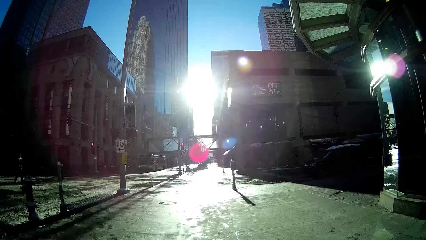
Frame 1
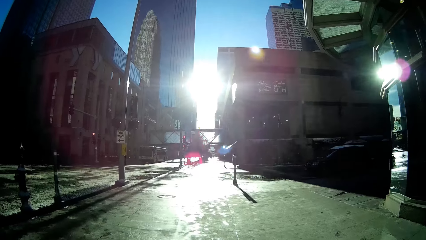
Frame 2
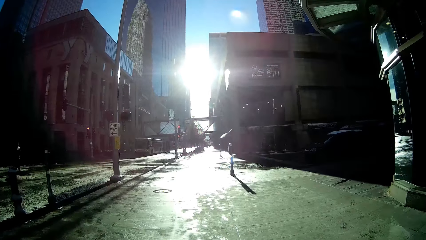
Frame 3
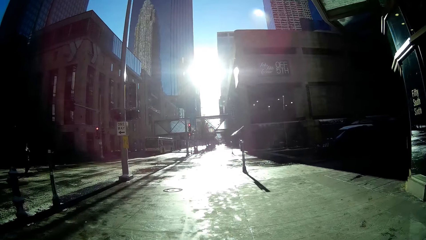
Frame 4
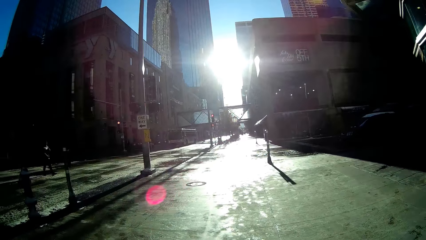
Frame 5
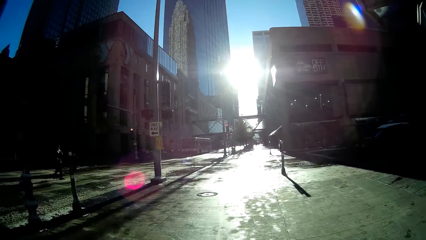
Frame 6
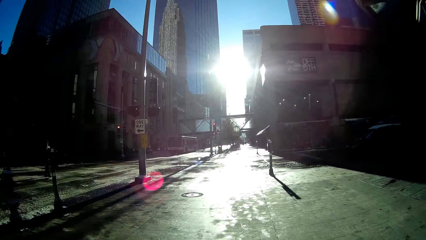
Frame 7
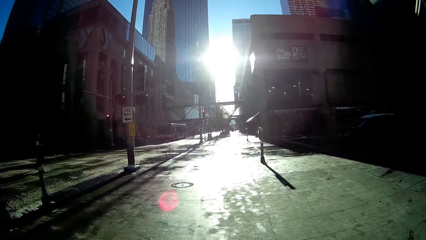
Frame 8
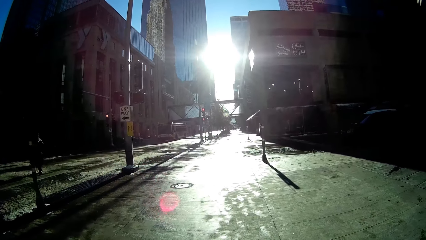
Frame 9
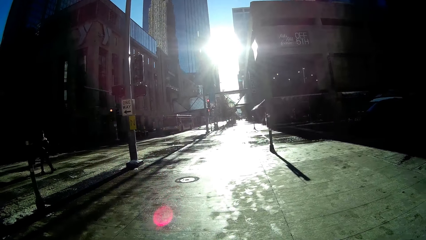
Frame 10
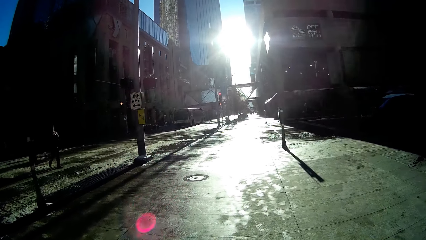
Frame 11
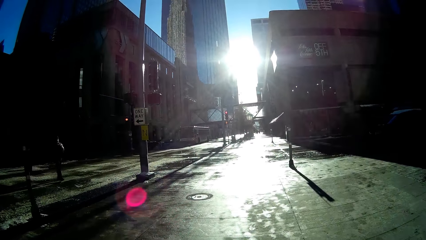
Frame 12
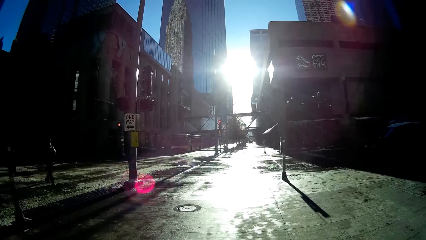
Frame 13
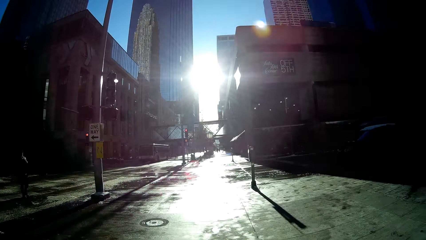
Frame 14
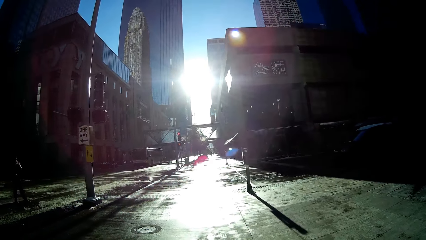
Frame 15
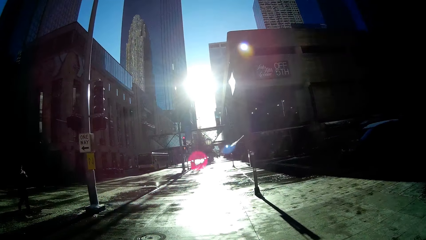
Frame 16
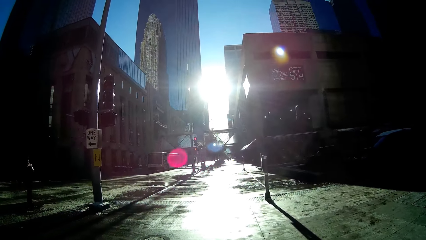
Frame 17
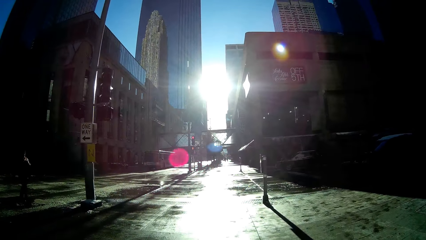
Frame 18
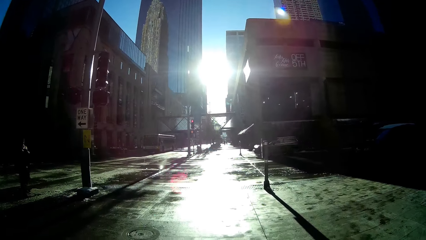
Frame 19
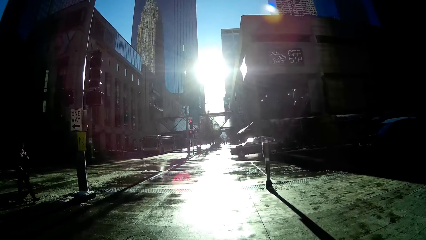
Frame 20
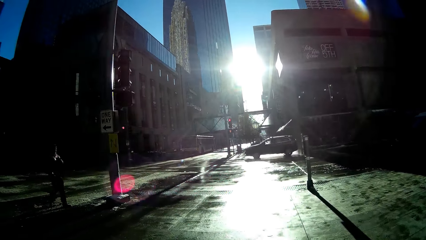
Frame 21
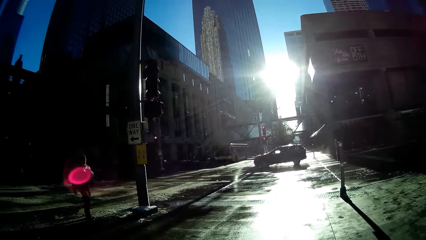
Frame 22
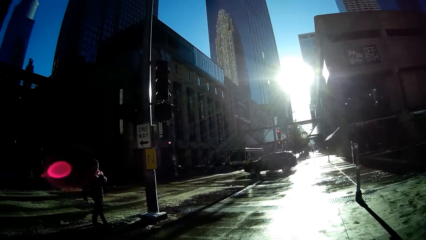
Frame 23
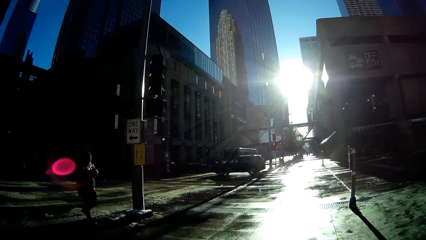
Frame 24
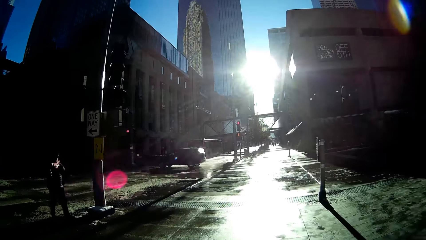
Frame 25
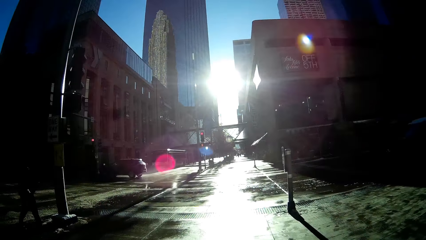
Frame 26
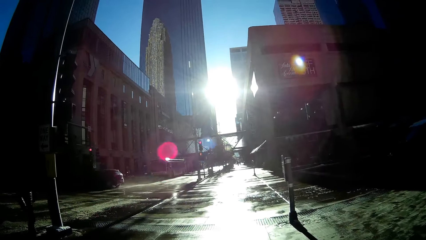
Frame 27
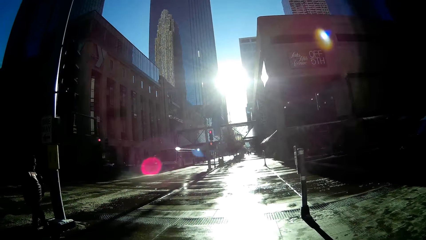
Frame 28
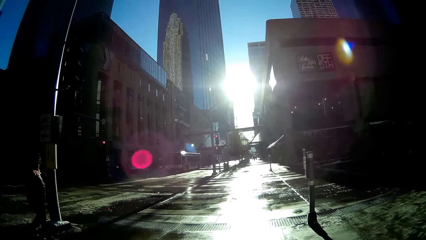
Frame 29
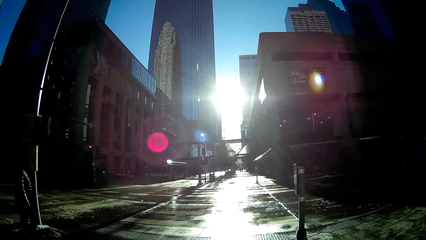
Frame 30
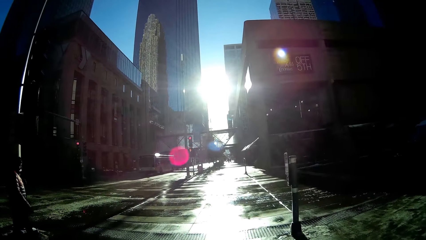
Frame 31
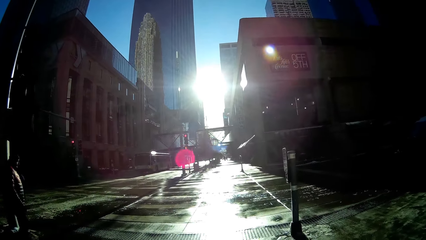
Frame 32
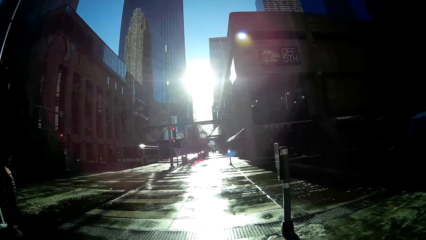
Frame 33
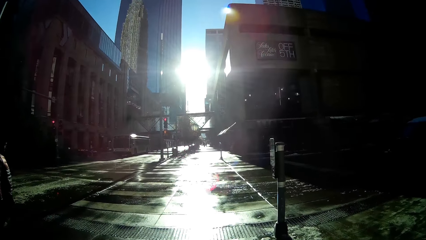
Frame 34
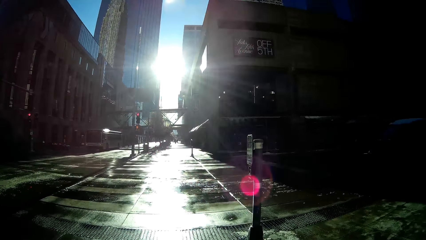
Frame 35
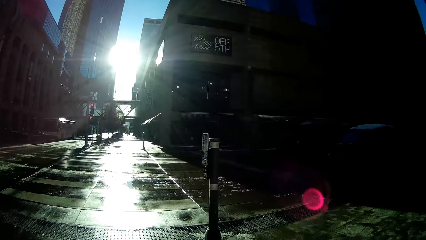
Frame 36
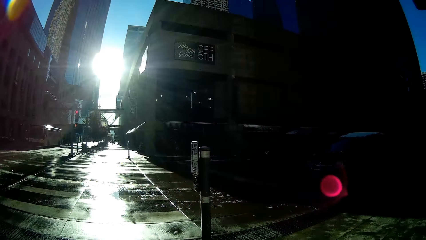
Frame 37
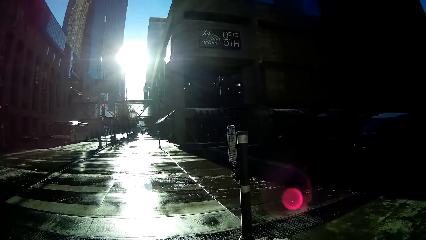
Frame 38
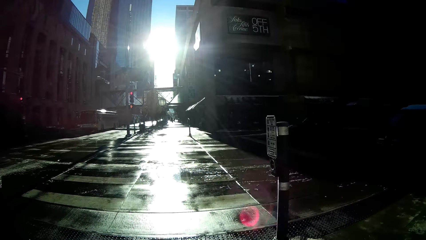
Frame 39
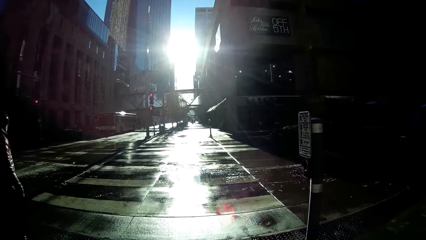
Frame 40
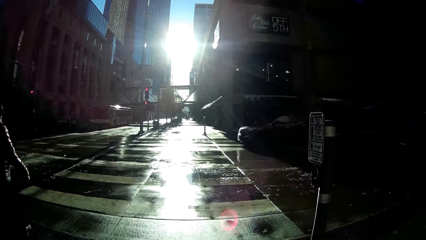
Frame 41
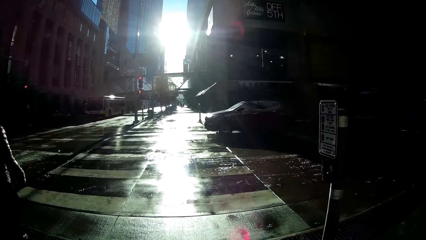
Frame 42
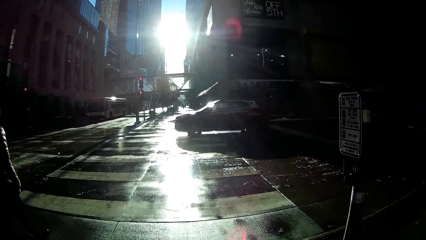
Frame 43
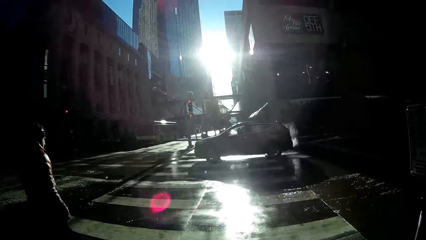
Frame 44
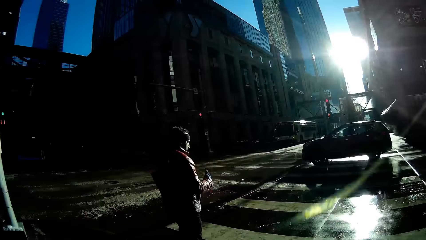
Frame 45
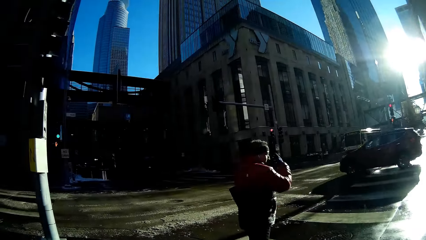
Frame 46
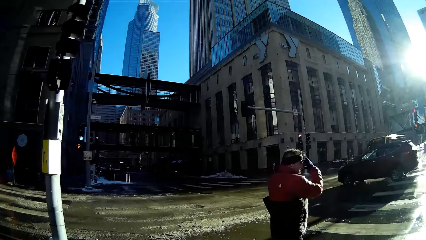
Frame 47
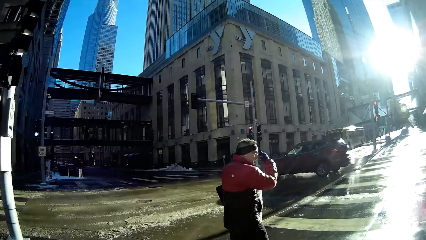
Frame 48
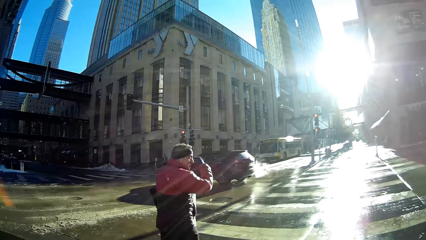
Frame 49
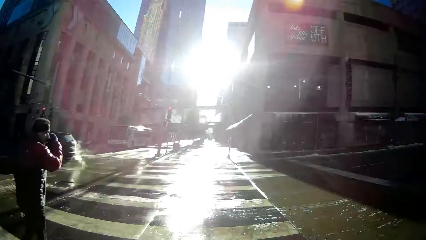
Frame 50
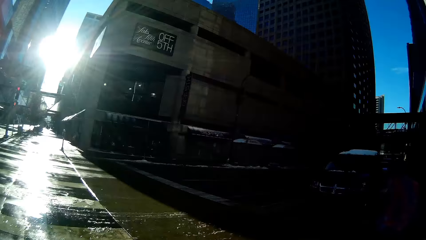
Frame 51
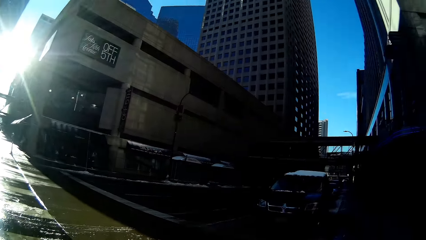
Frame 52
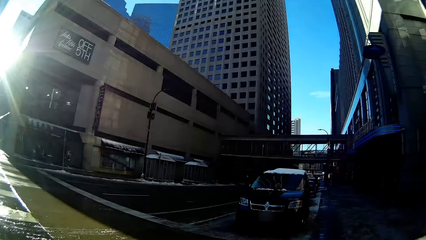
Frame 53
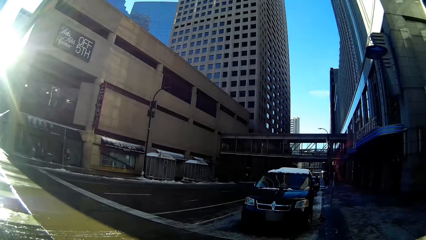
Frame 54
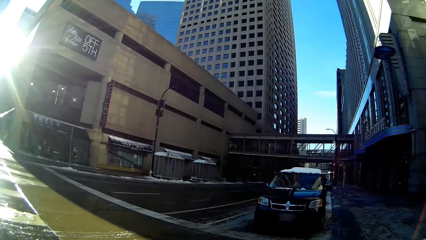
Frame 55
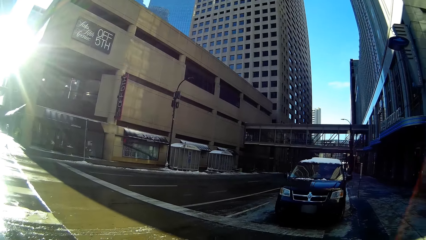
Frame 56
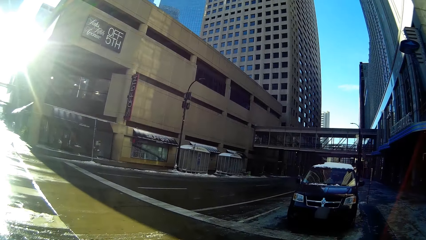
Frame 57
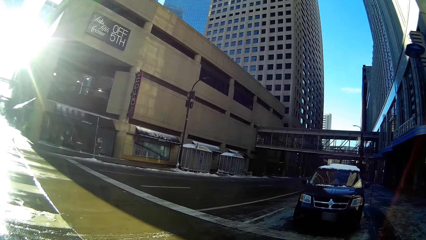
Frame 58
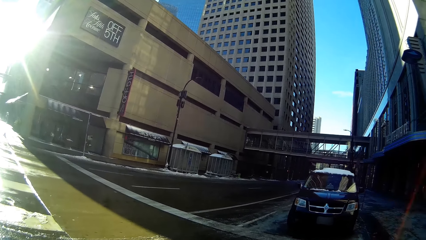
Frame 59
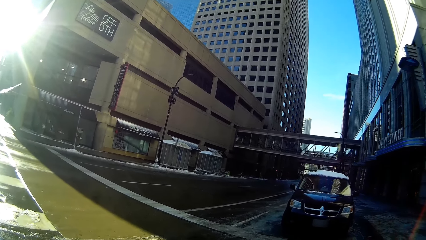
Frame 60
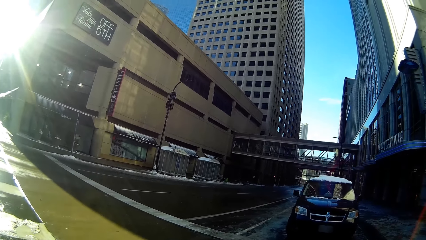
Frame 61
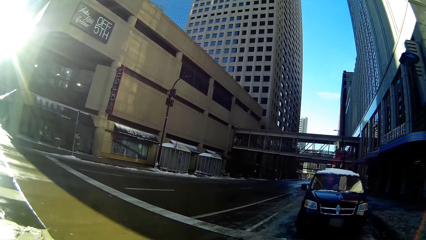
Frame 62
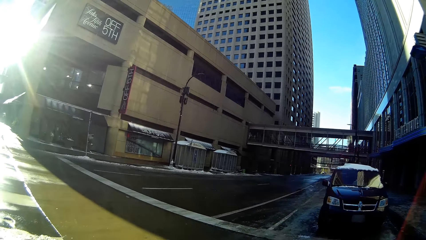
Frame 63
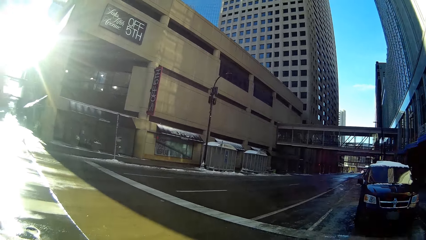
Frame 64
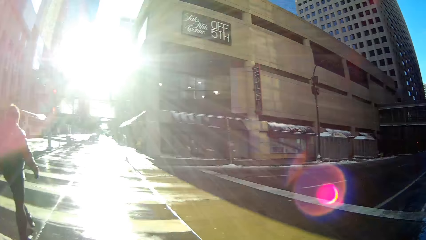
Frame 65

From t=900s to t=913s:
A man walks towards the camera wearer. An SUV drives past the camera wearer. This happens again.
